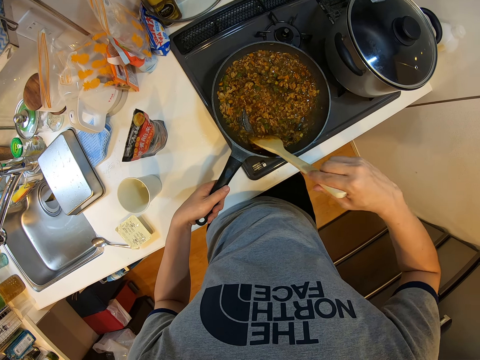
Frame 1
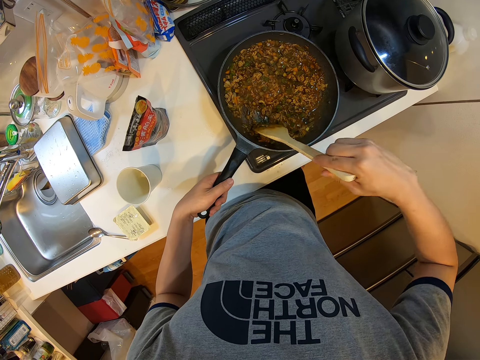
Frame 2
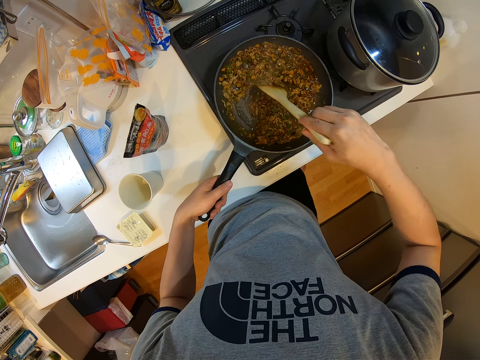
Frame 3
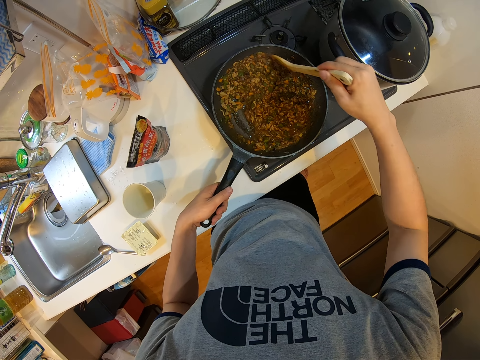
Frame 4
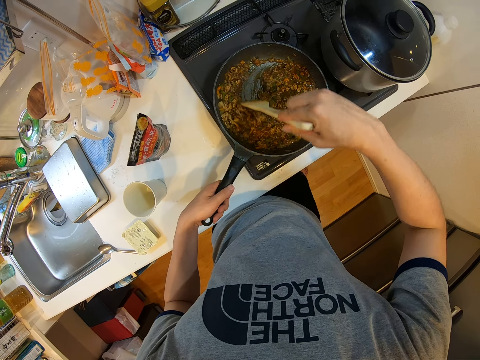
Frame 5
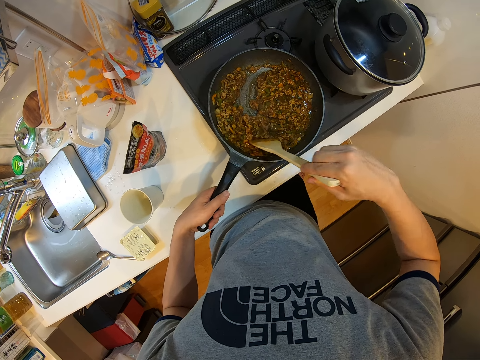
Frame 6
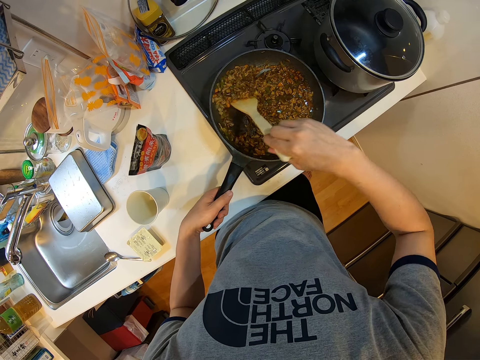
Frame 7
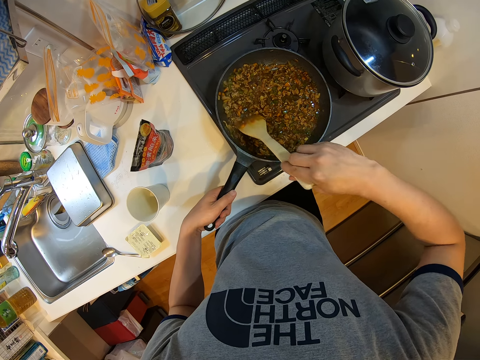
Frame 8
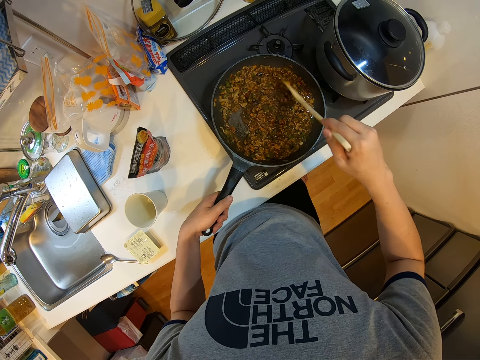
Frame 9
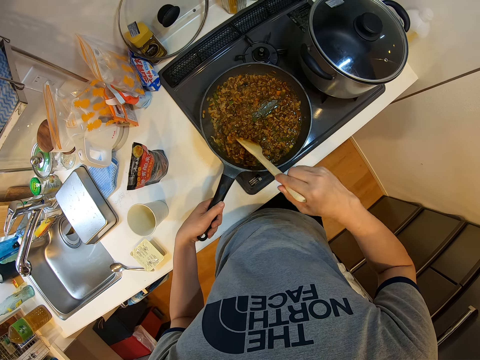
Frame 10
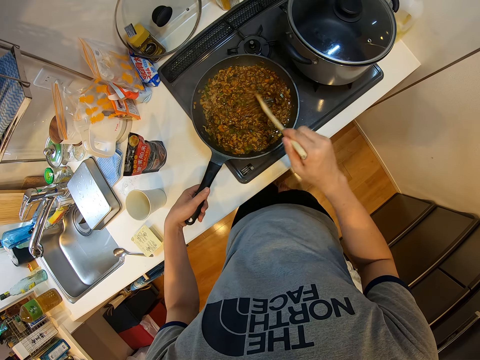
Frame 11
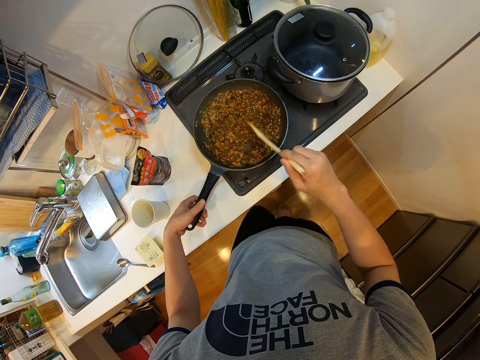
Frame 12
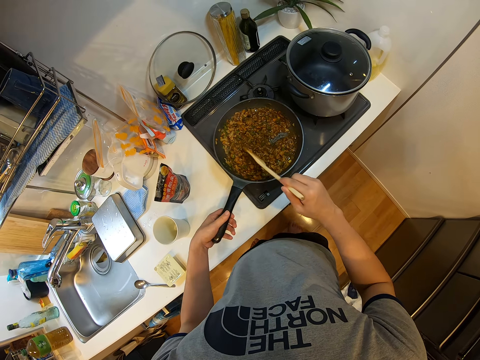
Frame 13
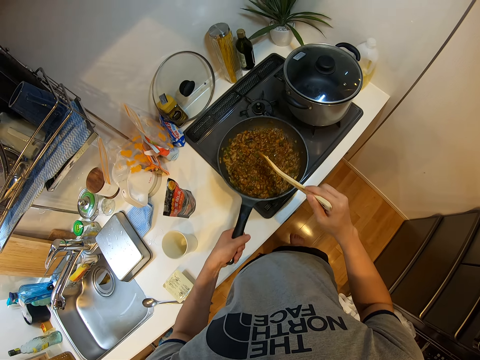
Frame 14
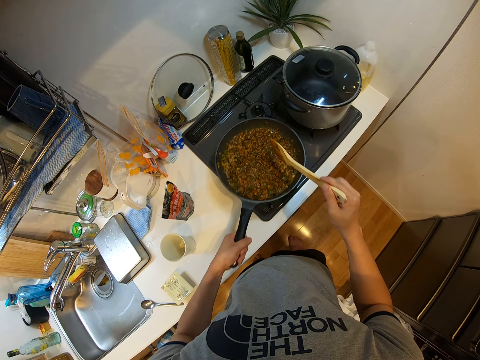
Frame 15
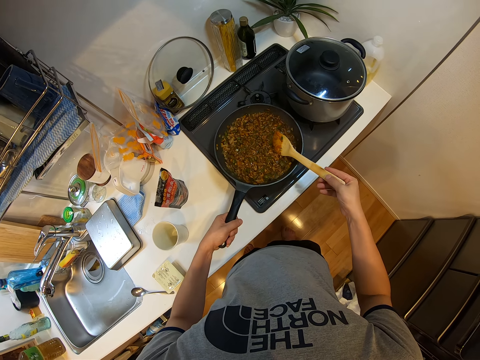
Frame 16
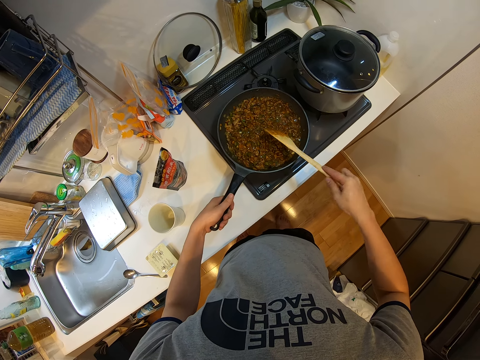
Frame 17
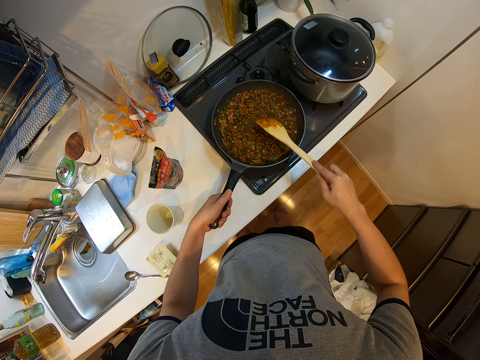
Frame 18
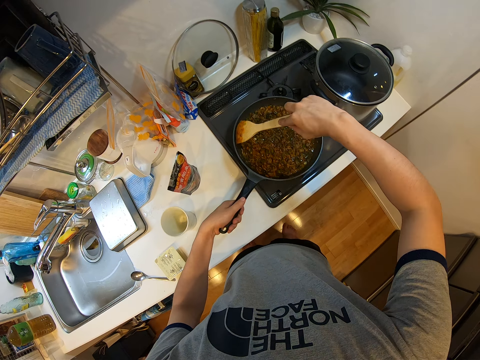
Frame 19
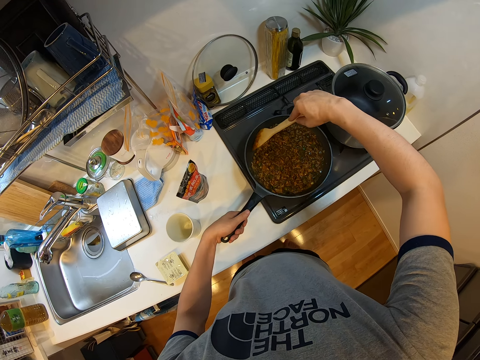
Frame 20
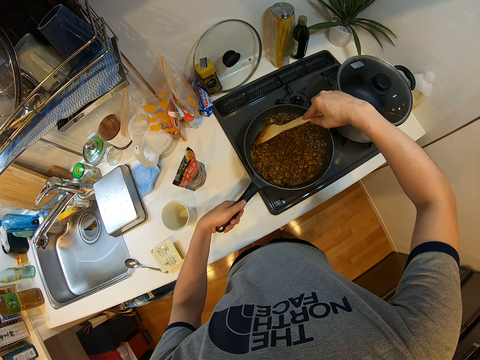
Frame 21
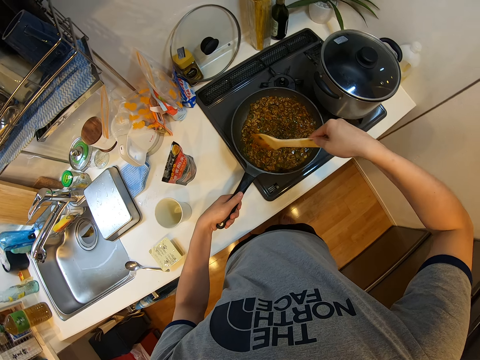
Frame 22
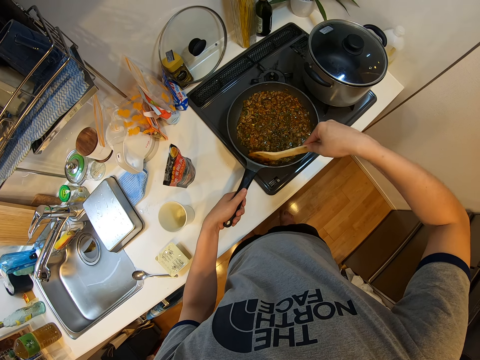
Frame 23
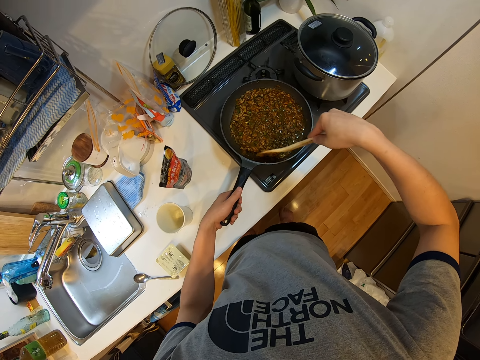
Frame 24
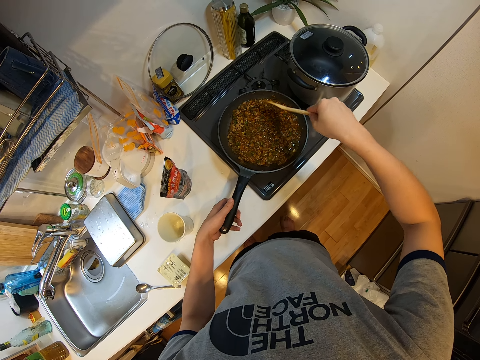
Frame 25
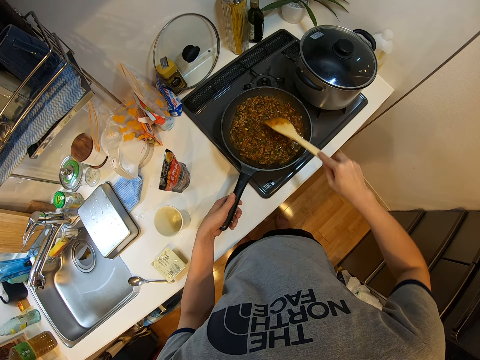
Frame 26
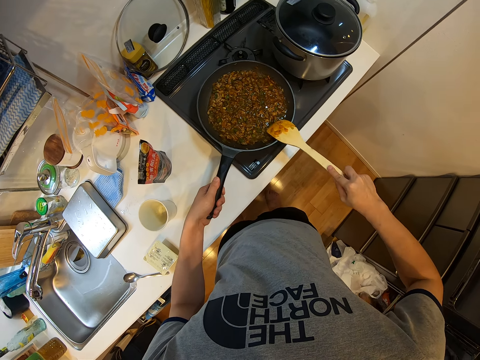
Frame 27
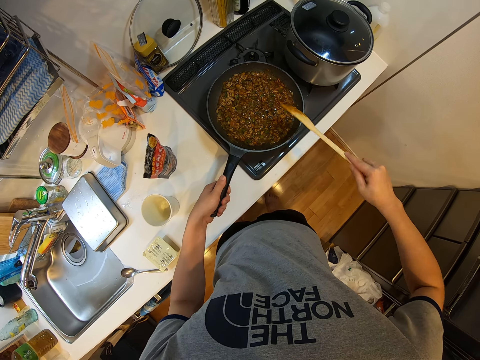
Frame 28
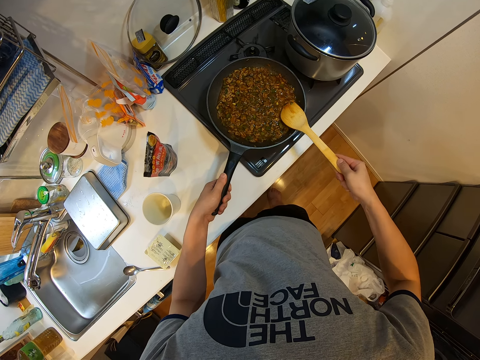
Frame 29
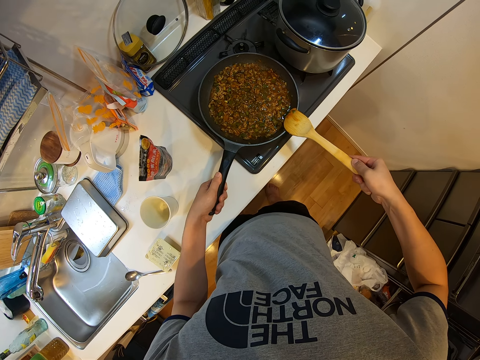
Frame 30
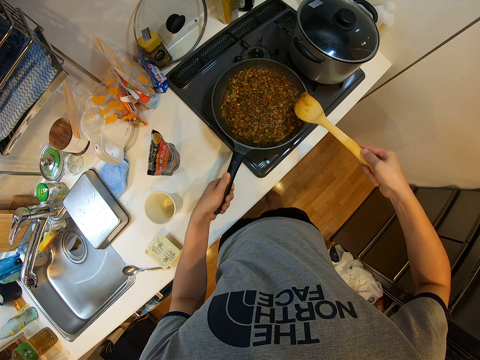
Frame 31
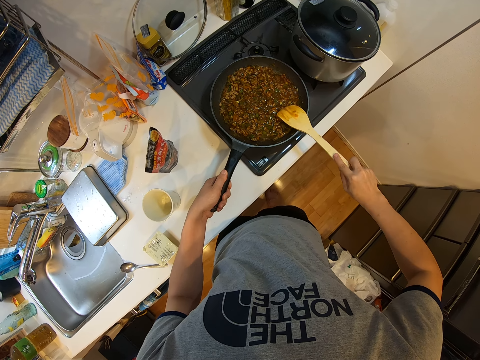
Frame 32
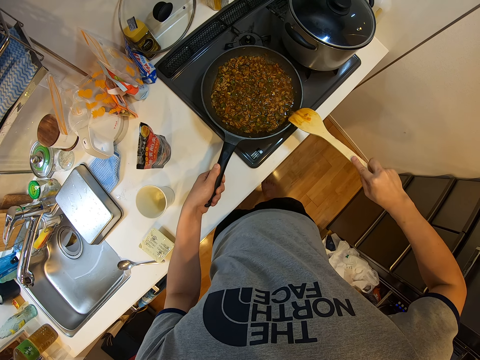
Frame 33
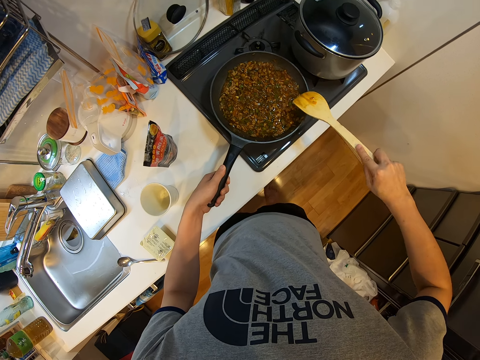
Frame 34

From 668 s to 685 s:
The camera wearer lifts and shakes the cooking pot with his left hand. He places the cooking pot on the cooking gas. He scrubs the side of the cooking pot with the wooden spatula. He rubs the wooden spatula on the edge of the cooking pot.

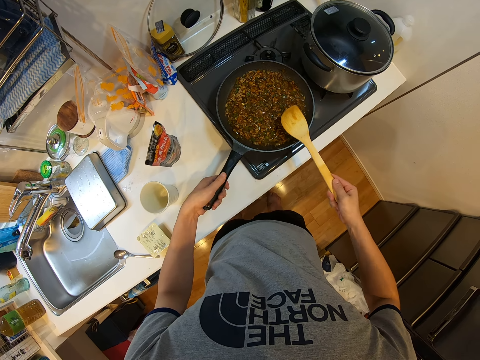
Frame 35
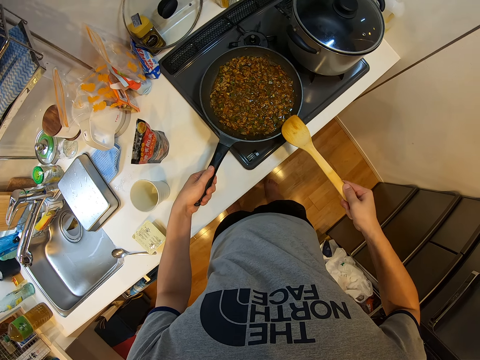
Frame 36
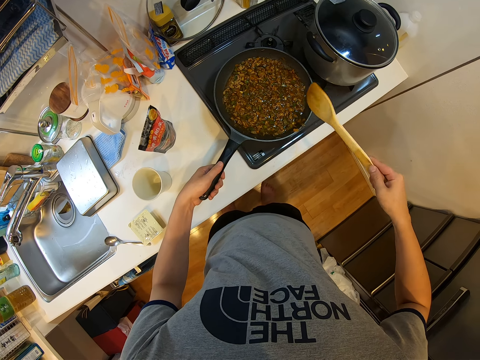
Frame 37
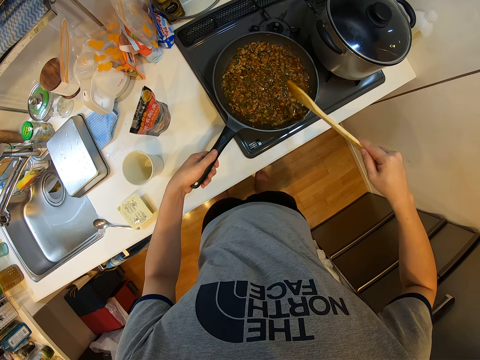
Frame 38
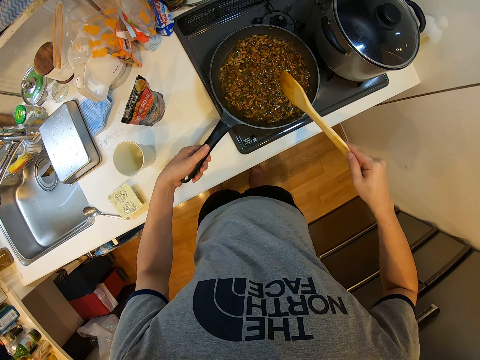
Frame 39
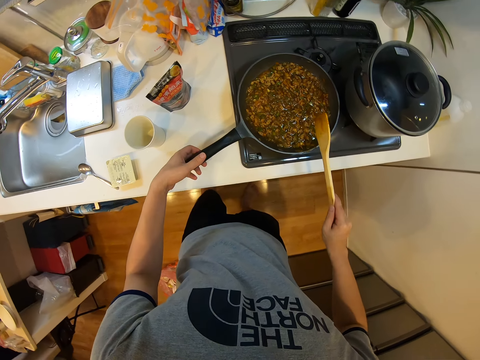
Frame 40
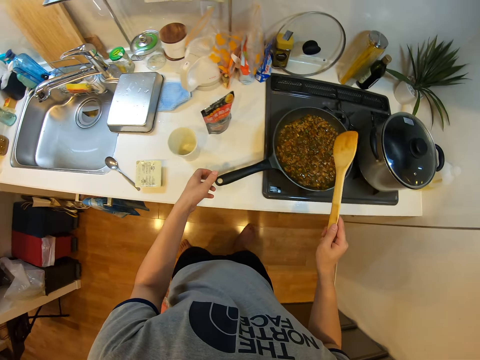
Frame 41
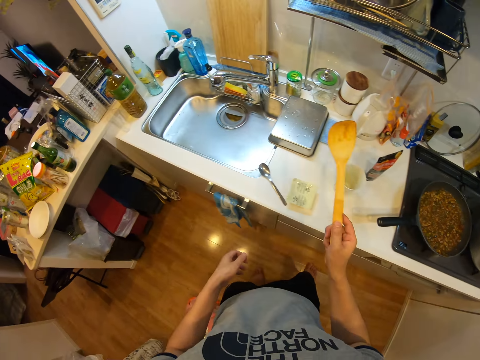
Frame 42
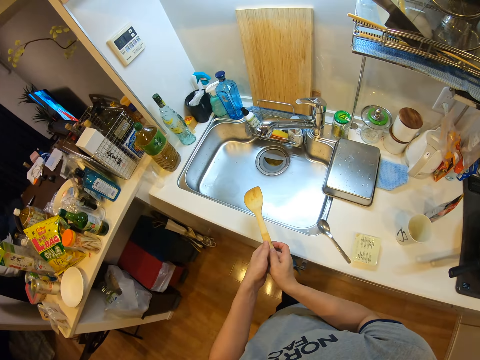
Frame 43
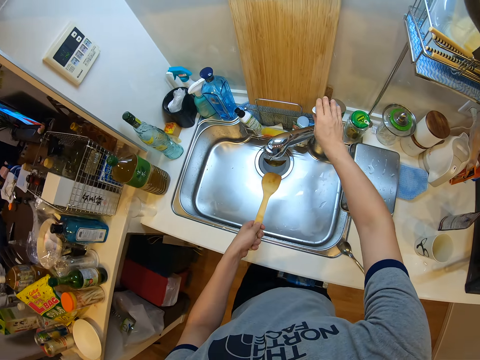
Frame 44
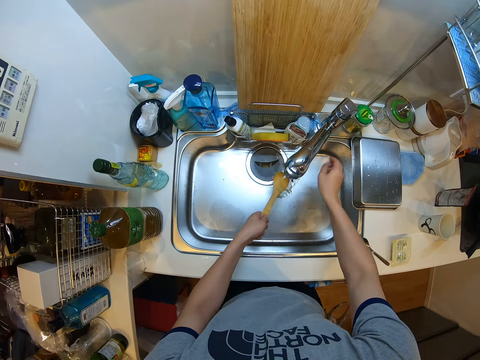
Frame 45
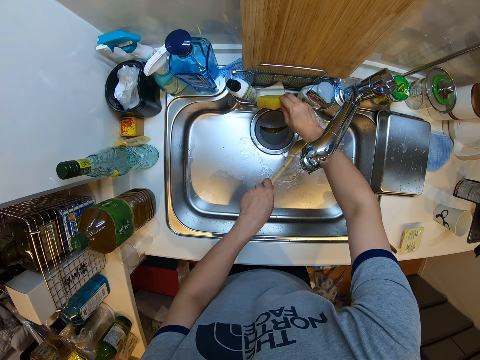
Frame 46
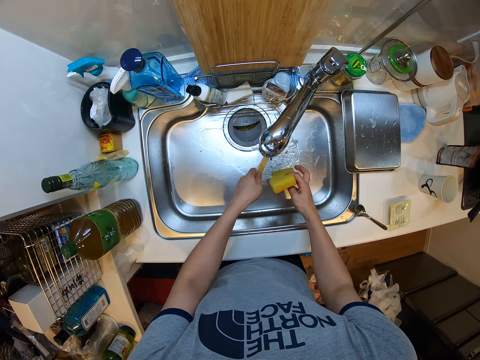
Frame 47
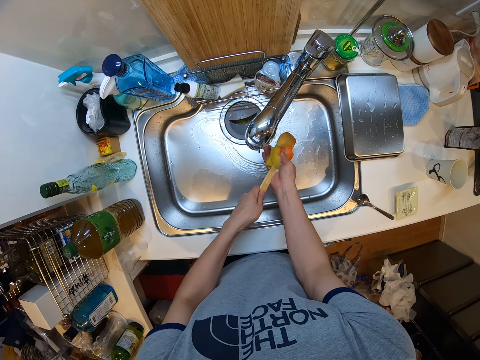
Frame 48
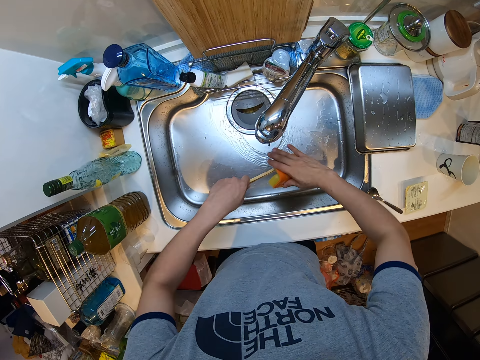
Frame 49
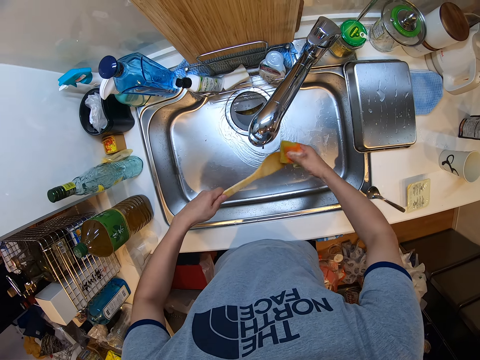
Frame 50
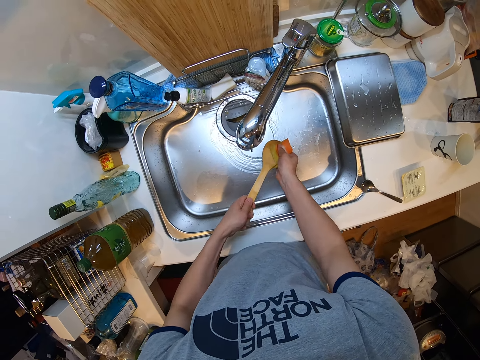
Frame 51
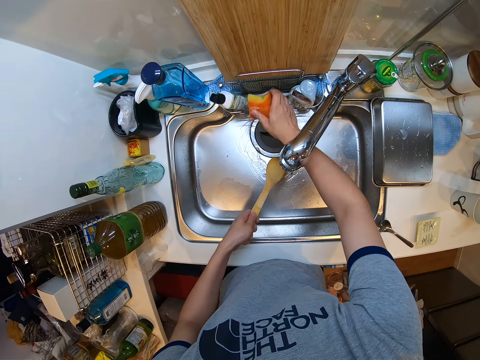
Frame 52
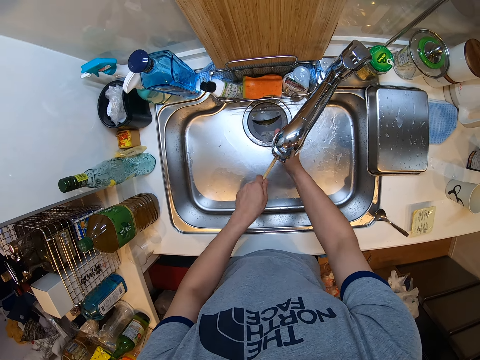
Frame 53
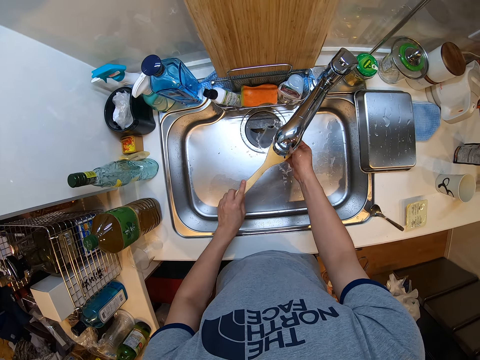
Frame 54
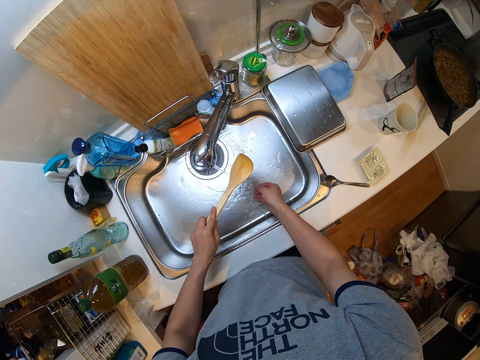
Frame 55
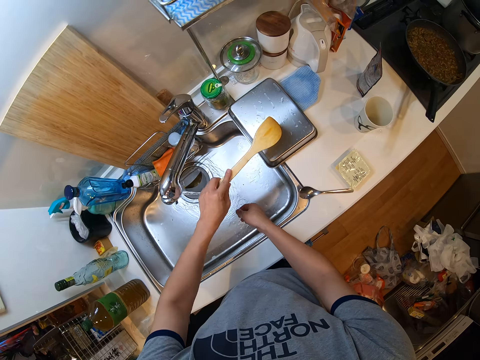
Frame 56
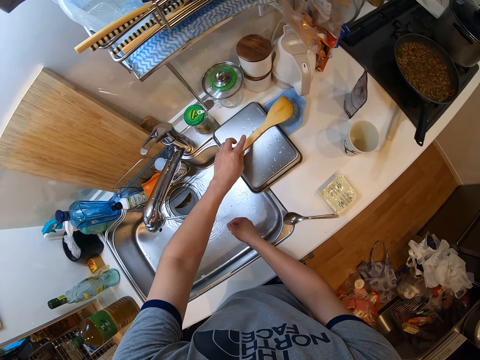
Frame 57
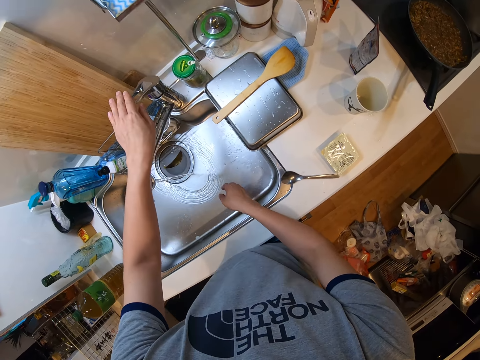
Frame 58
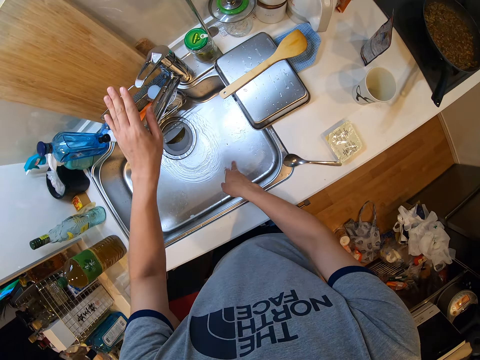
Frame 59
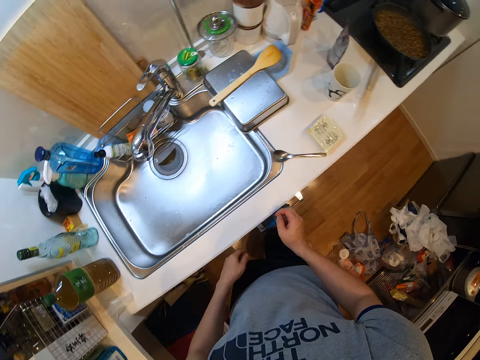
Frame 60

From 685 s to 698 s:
The camera wearer walks to the sink. He passes the wooden ladle from his right hand to his left hand. He turns on the tap with his right hand. He picks up a washing sponge by the side of the sink. He washes the spoon with the sponge in the sink. He places the sponge by the side of the sink. He rinses the wooden ladle under the tap. He places the wooden ladle on a bowl. He closes the tap water. He turns on the tap with his right hand.
